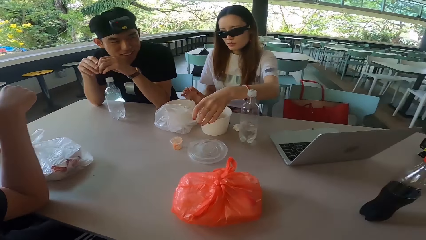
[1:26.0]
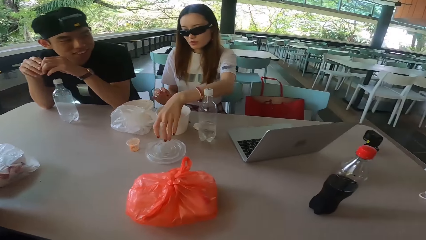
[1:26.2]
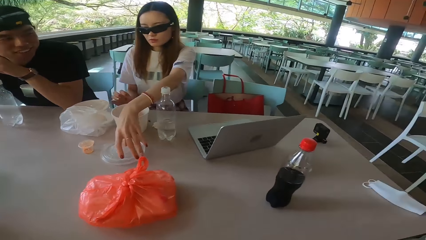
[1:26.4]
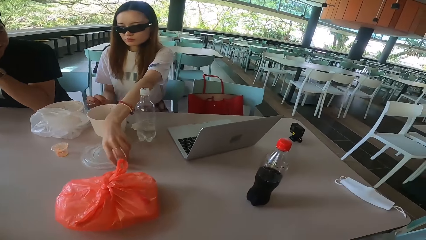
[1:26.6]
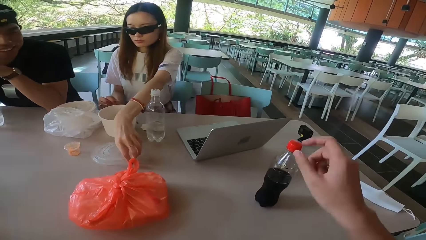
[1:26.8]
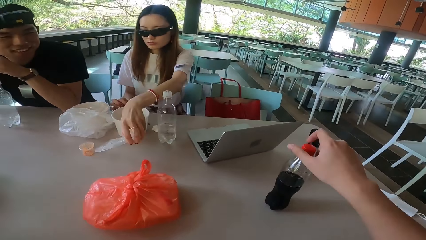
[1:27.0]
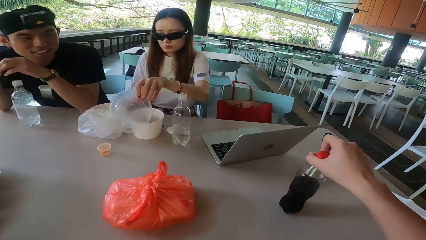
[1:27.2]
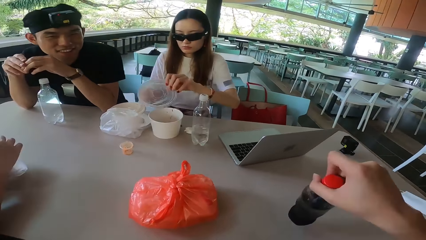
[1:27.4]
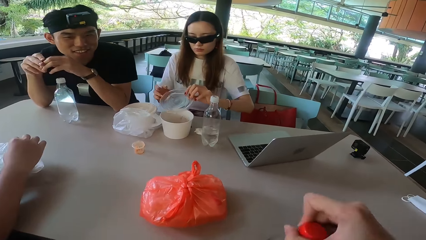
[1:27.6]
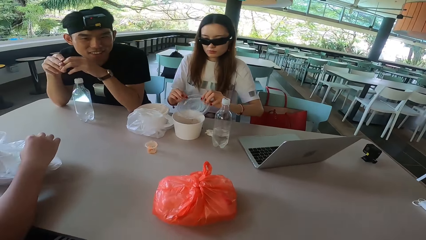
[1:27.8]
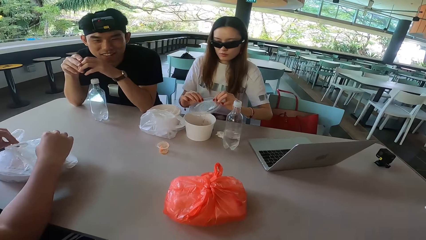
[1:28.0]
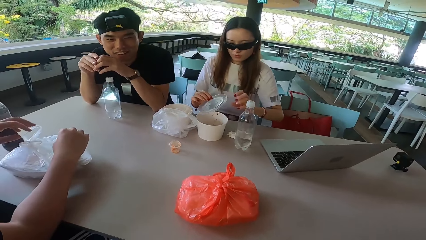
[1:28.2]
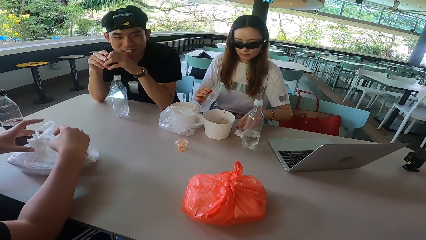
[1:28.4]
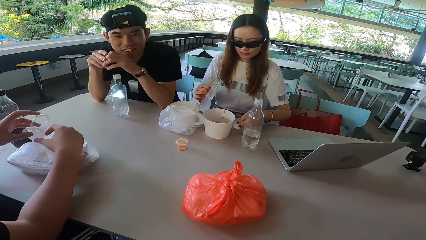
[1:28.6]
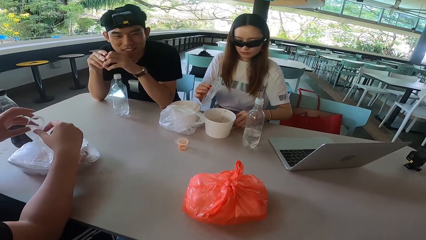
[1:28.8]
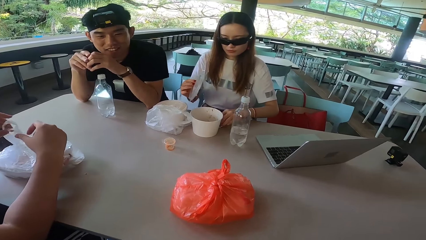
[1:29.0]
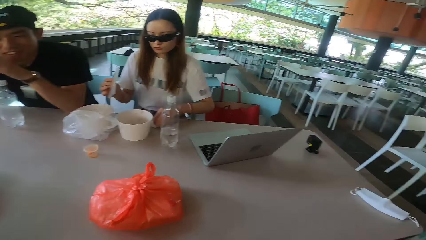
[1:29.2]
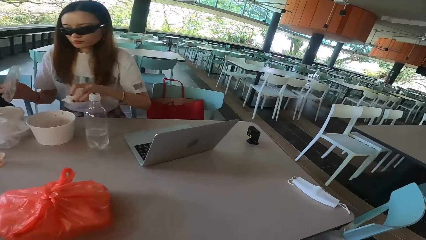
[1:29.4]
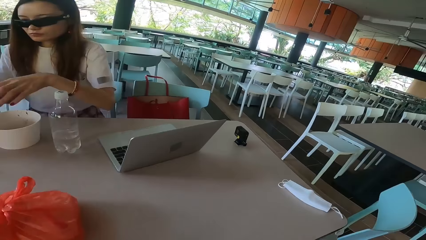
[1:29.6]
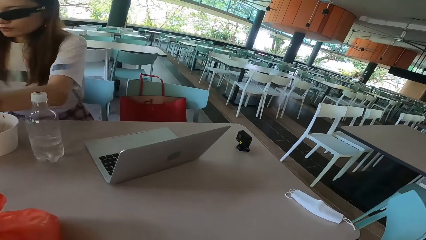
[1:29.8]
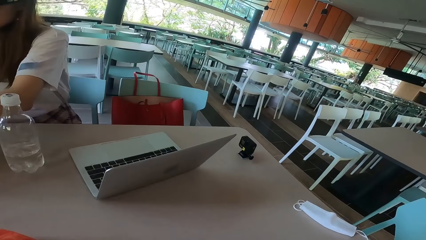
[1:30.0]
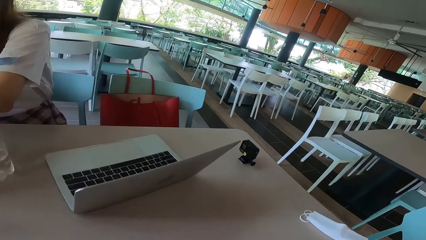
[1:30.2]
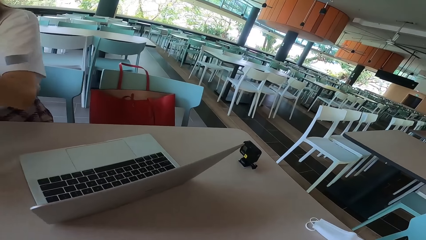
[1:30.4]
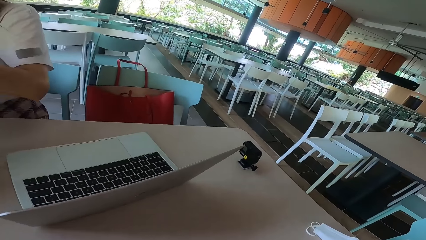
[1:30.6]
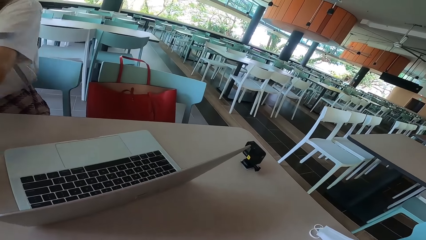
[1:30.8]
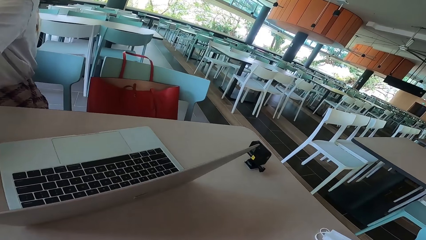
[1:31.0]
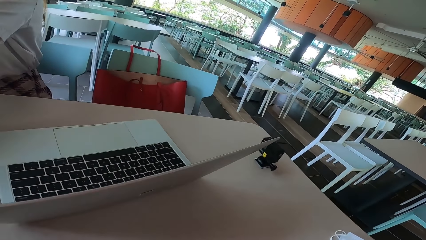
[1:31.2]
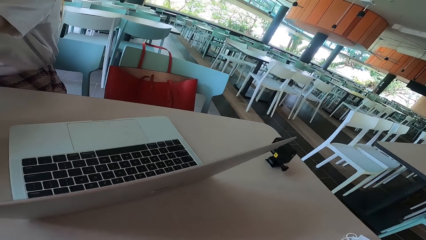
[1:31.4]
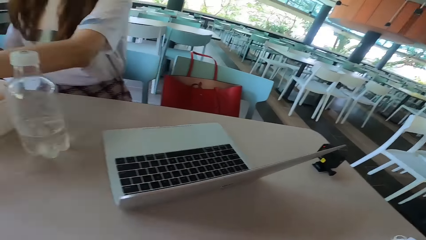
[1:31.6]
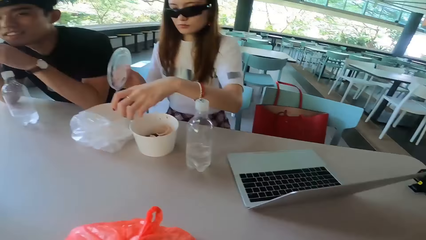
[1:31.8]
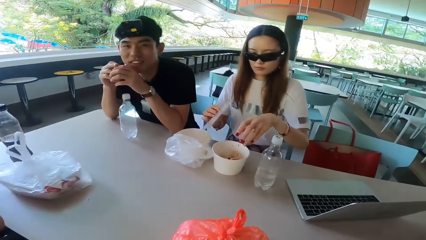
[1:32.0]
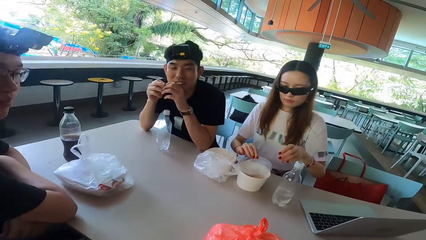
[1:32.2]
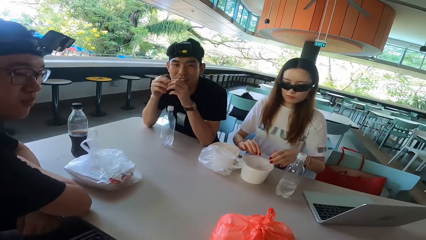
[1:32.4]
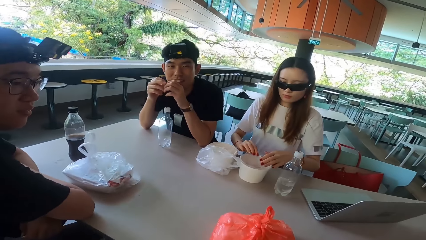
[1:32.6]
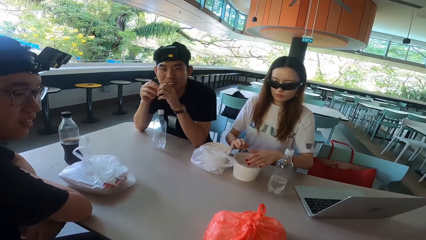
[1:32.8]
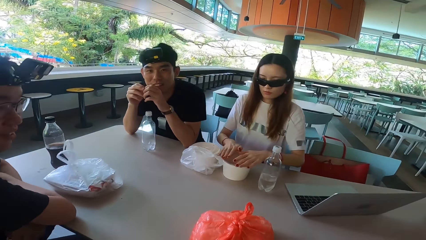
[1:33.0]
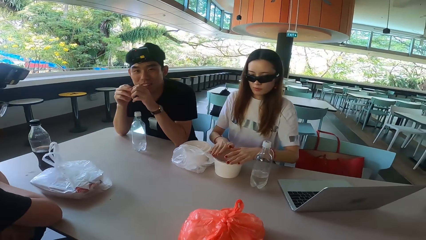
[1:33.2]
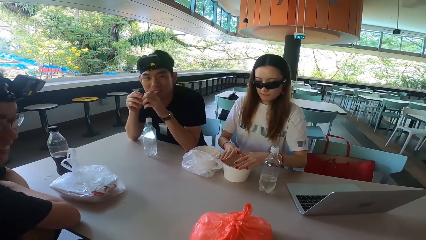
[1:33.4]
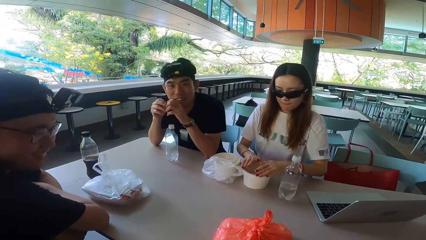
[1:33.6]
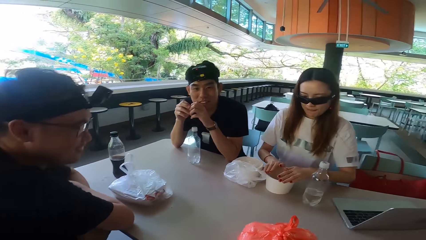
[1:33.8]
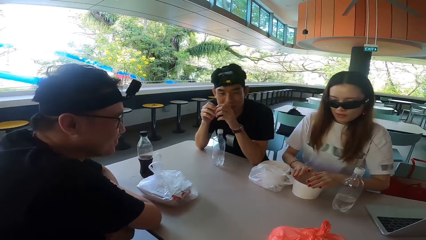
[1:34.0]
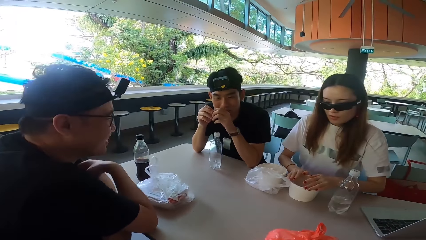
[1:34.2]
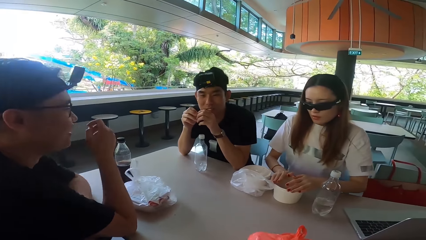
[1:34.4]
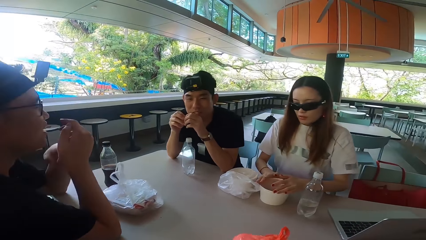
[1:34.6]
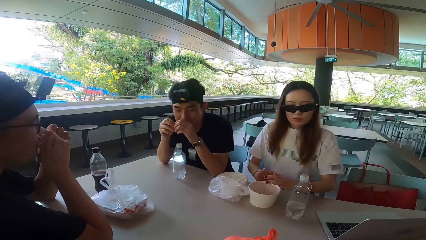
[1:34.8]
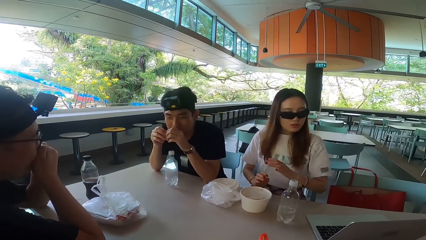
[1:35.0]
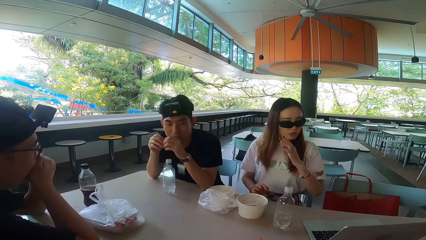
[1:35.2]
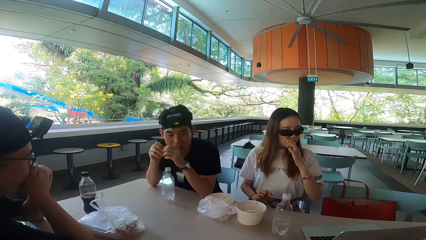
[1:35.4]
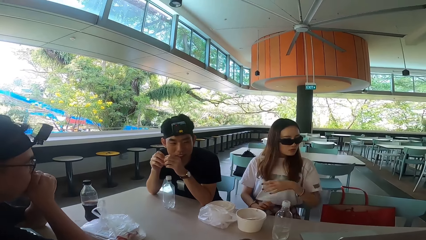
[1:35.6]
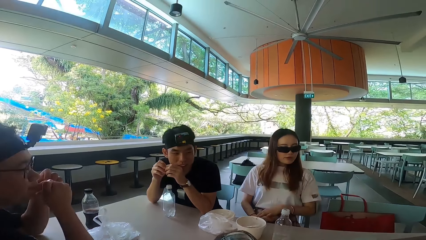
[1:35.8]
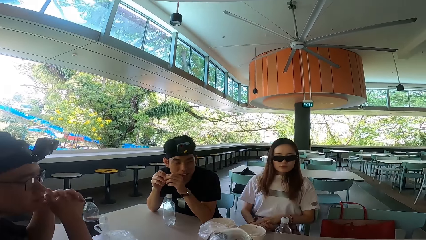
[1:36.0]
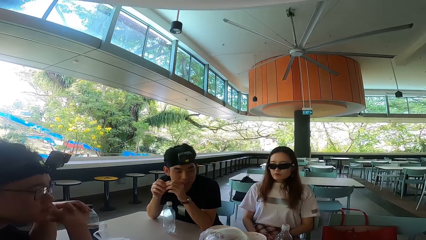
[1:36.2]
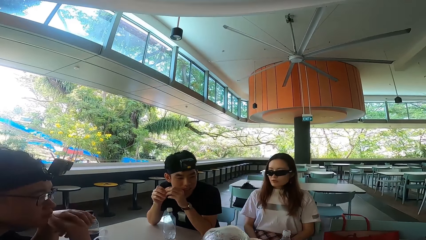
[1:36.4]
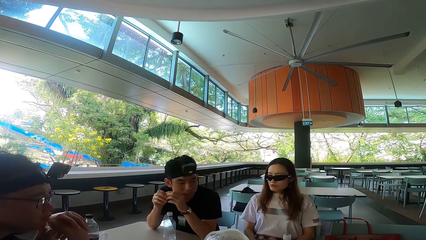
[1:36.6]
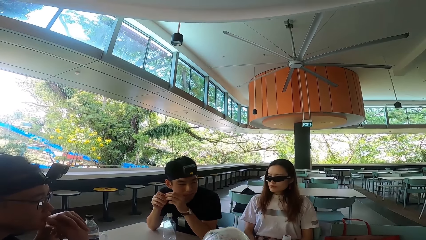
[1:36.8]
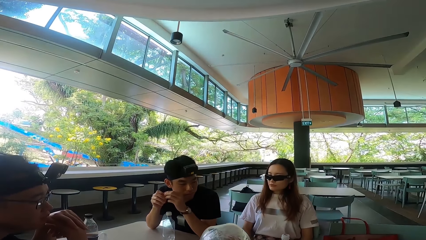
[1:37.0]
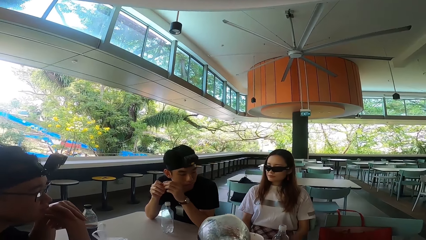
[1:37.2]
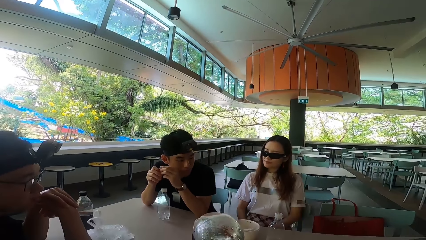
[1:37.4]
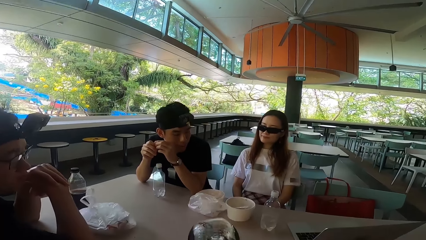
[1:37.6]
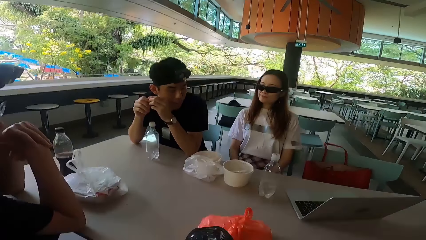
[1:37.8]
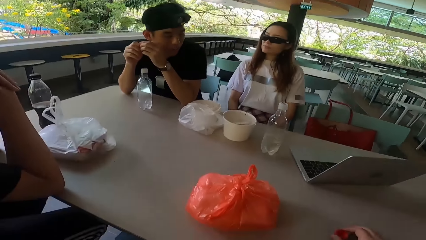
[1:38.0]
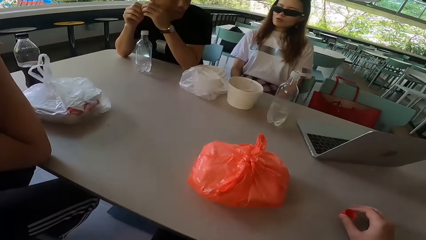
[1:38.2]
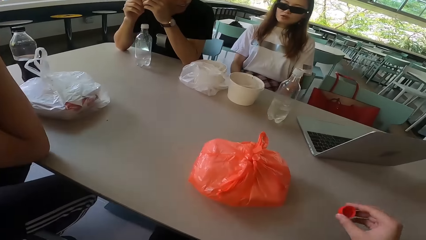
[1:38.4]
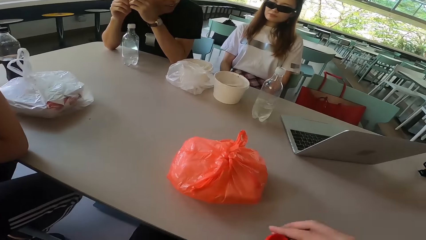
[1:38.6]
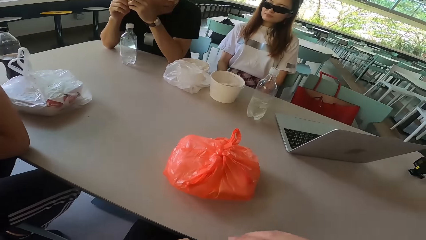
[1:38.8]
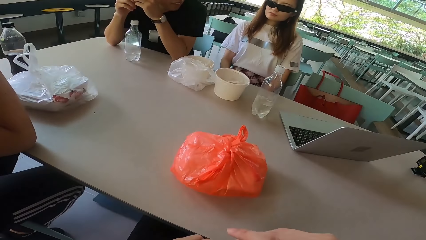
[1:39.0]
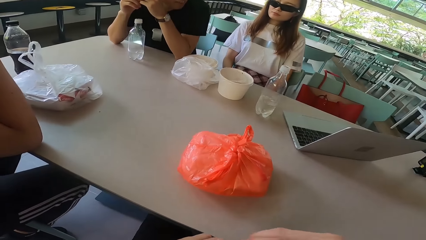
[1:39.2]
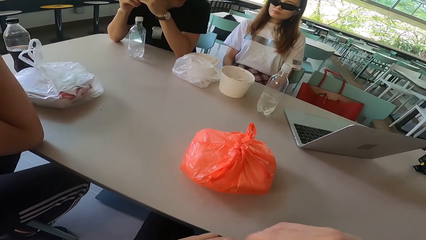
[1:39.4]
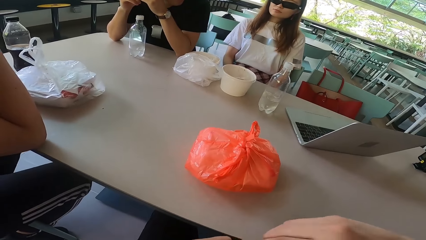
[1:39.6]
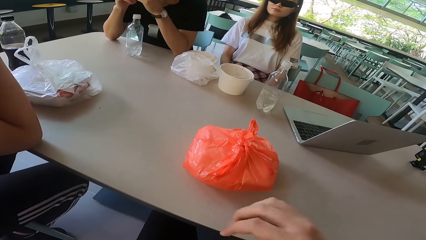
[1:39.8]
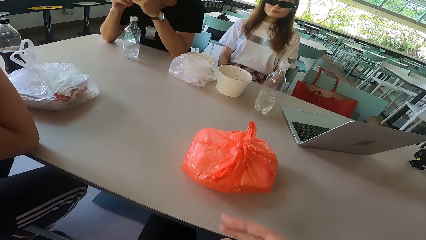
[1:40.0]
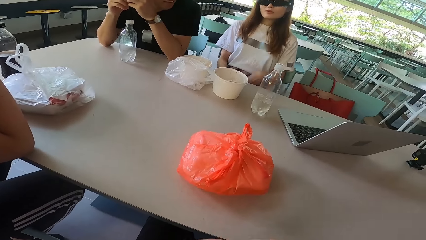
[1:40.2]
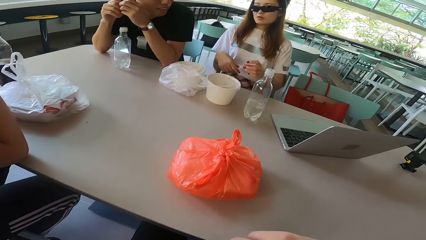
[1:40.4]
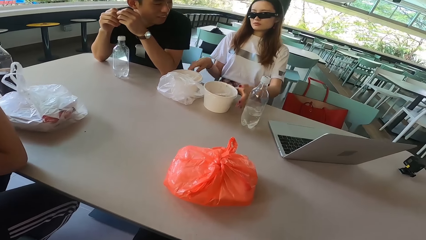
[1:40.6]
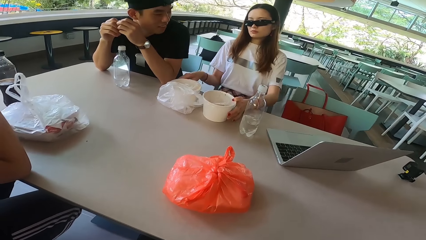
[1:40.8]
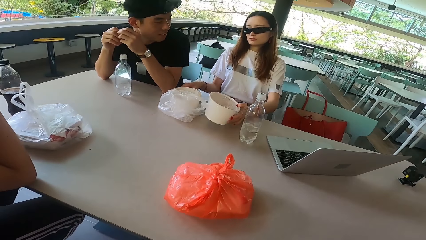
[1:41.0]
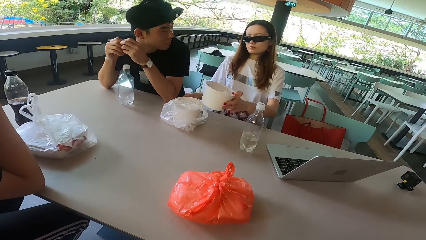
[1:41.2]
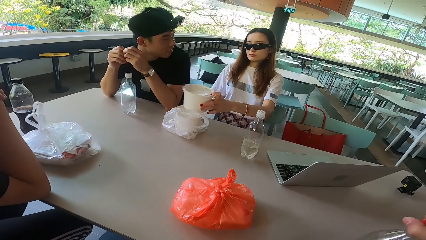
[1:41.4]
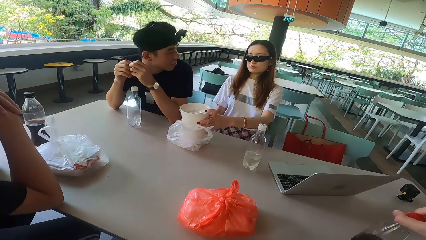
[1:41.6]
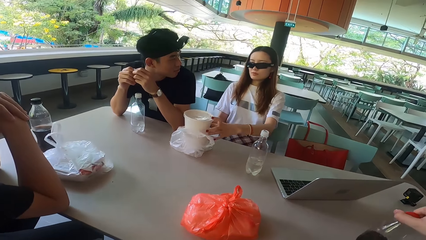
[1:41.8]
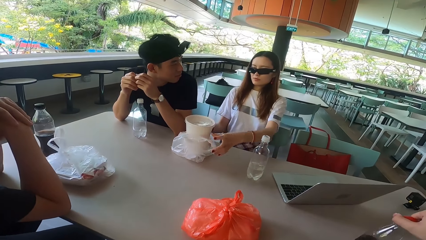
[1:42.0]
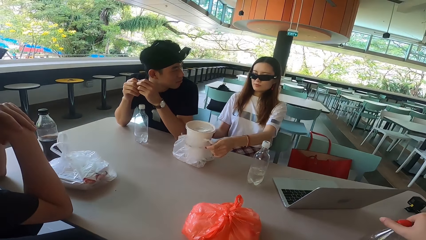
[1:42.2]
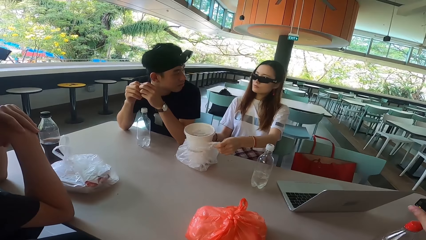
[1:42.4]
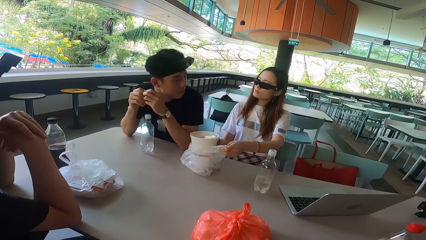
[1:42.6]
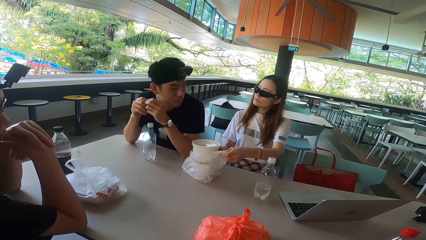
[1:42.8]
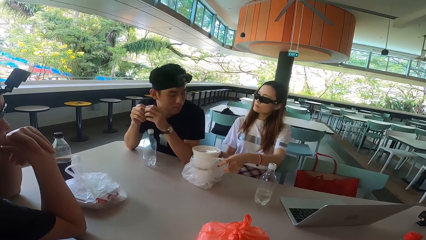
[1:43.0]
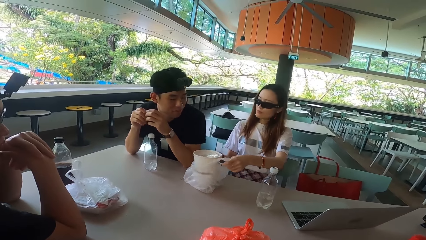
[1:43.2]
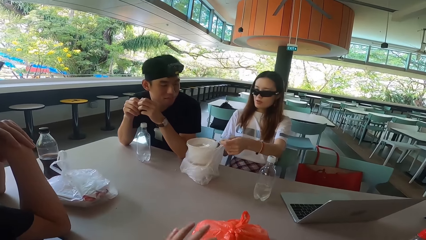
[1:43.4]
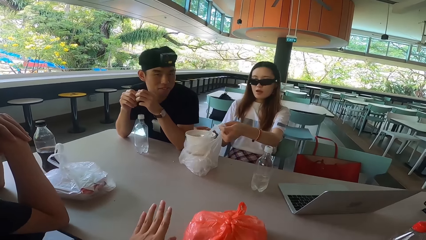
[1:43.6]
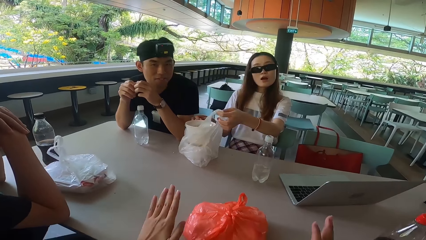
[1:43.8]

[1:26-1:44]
A woman puts the chopsticks on the table. A man turns left. The woman picks up a lid. The camera wearer picks up a water bottle. Another man touches a polythene bag. The other man holds a plastic paper. The first man turns forward. The woman picks up a serviette. The woman puts the serviette in a bowl. The woman moves a hand. The woman covers the bowl with the lid. The other man turns right. The other man turns forward and lifts a hand. The first man shakes his head. The other man coughs and lifts a hand. The woman raises a hand and lowers the hand. The other man moves a hand away from the mouth. The first man turns left. The camera wearer picks up a bottle top or lid. They cover the bottle with the lid. They move a hand. The woman picks up the bowl and puts the bowl on a bowl. The camera wearer places the bottle on the table. The woman pulls the polythene bag.
